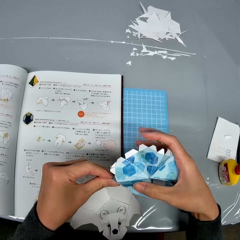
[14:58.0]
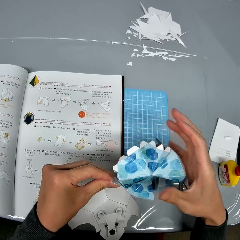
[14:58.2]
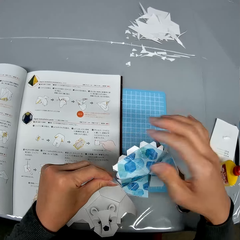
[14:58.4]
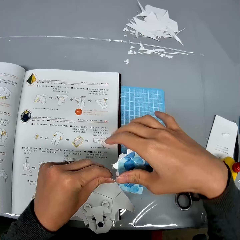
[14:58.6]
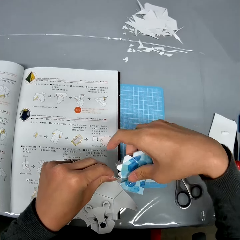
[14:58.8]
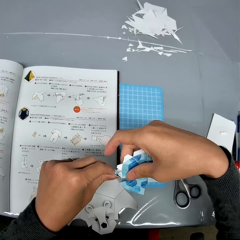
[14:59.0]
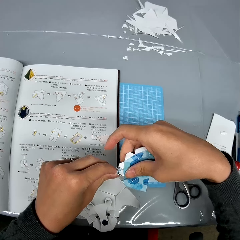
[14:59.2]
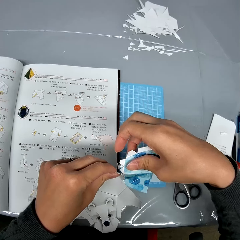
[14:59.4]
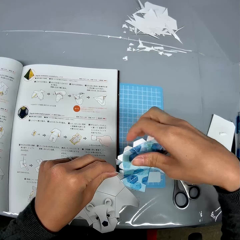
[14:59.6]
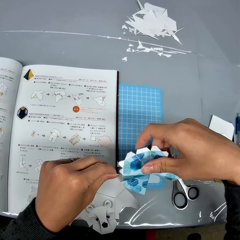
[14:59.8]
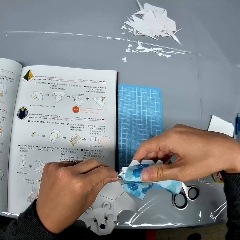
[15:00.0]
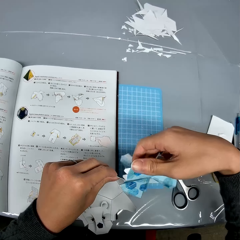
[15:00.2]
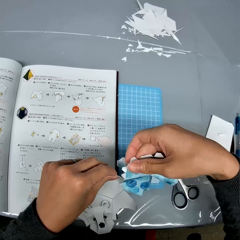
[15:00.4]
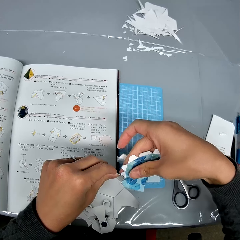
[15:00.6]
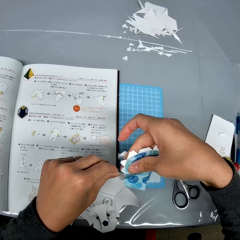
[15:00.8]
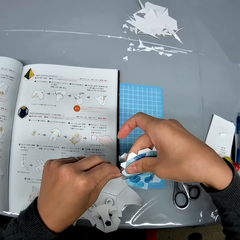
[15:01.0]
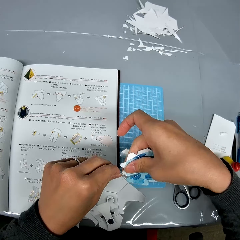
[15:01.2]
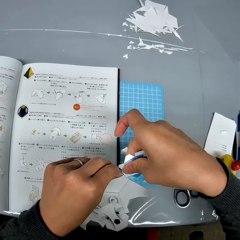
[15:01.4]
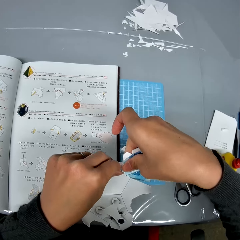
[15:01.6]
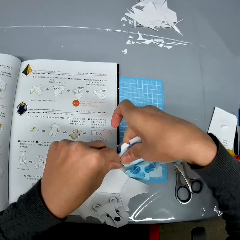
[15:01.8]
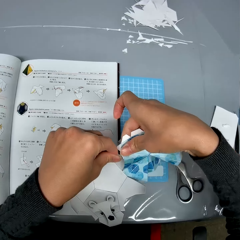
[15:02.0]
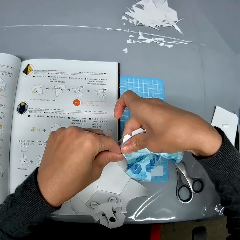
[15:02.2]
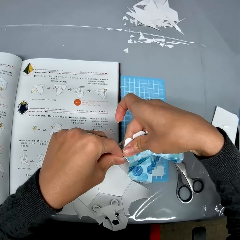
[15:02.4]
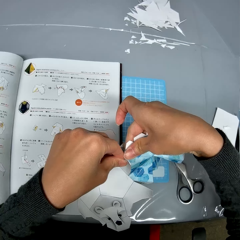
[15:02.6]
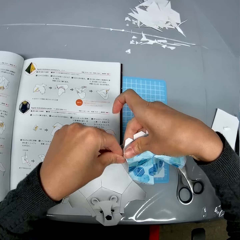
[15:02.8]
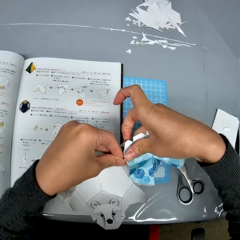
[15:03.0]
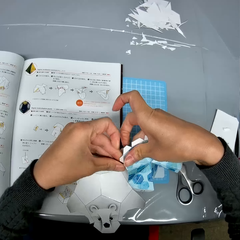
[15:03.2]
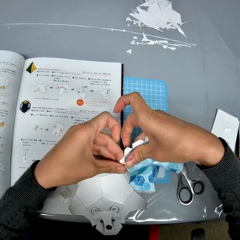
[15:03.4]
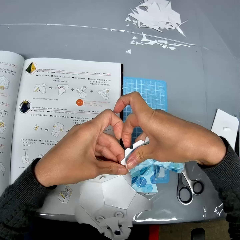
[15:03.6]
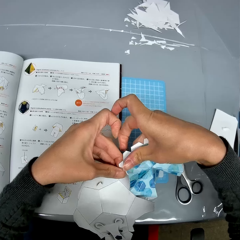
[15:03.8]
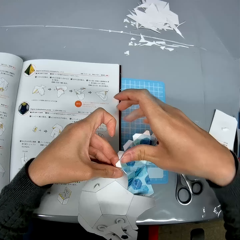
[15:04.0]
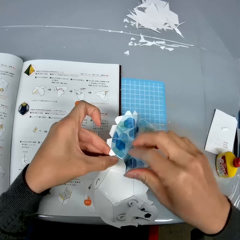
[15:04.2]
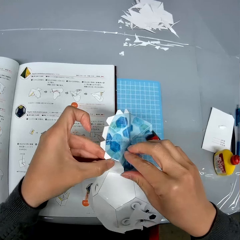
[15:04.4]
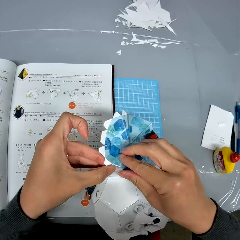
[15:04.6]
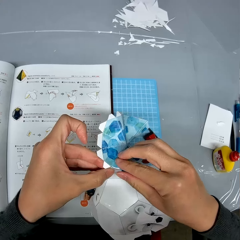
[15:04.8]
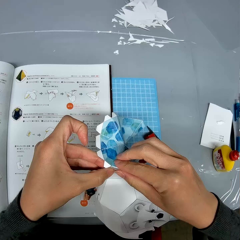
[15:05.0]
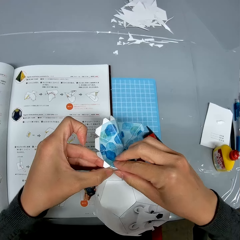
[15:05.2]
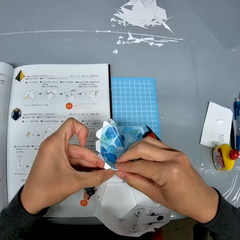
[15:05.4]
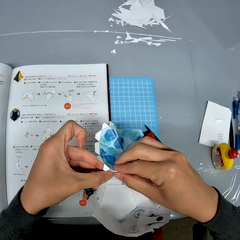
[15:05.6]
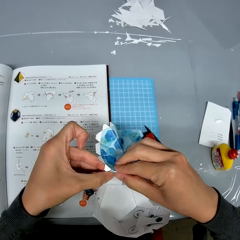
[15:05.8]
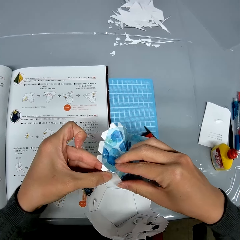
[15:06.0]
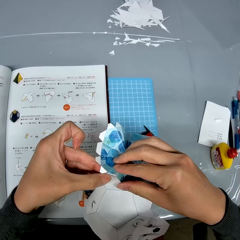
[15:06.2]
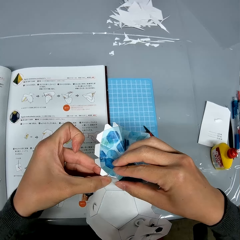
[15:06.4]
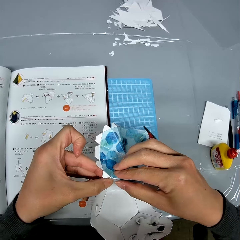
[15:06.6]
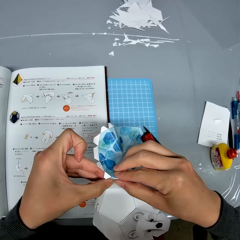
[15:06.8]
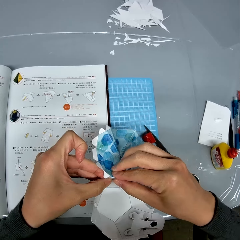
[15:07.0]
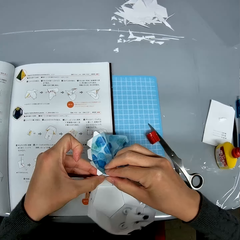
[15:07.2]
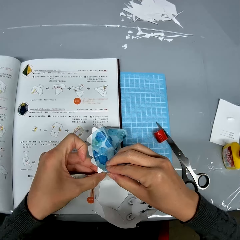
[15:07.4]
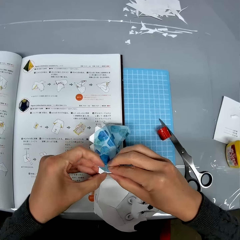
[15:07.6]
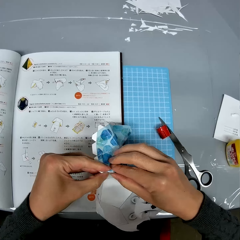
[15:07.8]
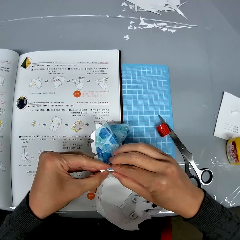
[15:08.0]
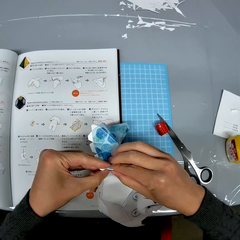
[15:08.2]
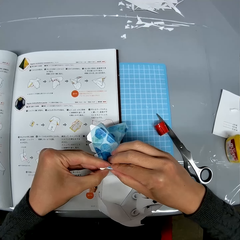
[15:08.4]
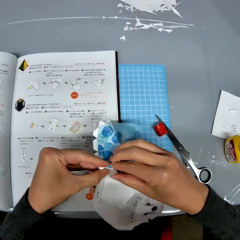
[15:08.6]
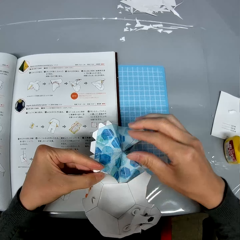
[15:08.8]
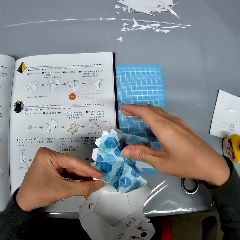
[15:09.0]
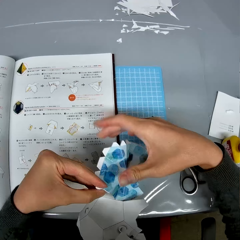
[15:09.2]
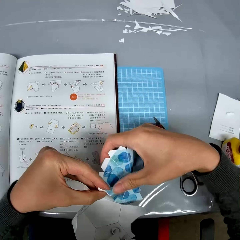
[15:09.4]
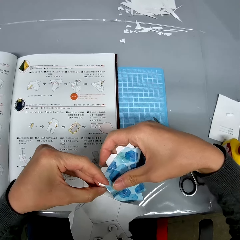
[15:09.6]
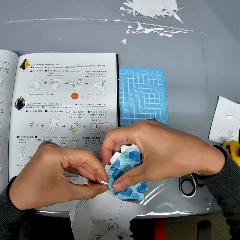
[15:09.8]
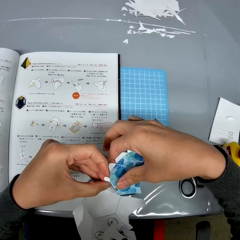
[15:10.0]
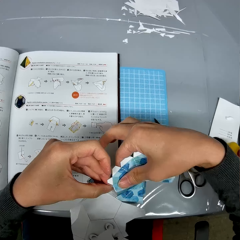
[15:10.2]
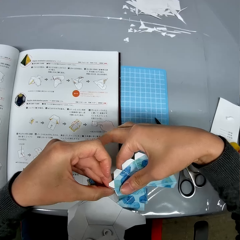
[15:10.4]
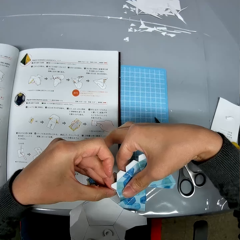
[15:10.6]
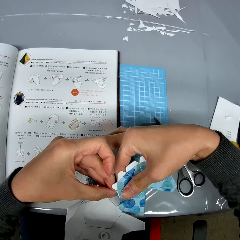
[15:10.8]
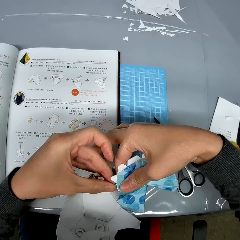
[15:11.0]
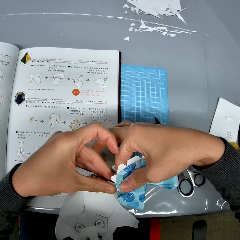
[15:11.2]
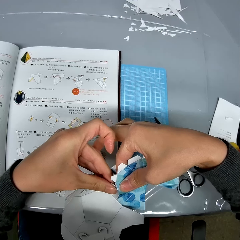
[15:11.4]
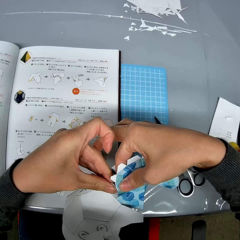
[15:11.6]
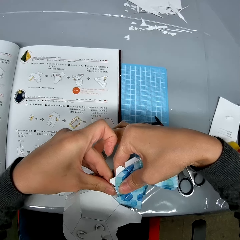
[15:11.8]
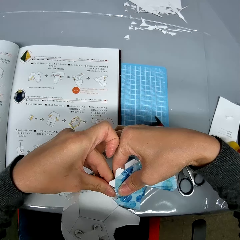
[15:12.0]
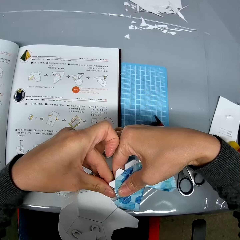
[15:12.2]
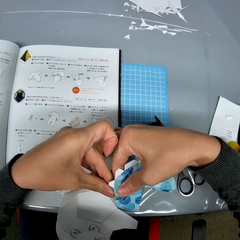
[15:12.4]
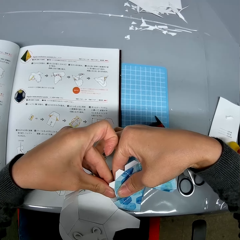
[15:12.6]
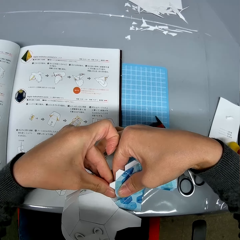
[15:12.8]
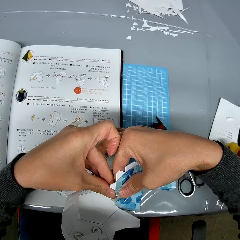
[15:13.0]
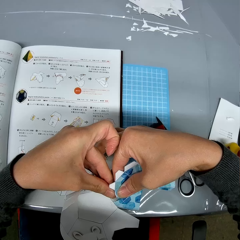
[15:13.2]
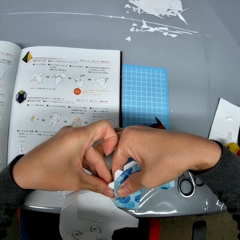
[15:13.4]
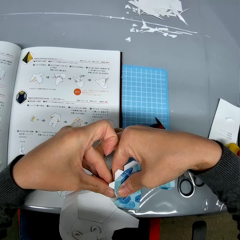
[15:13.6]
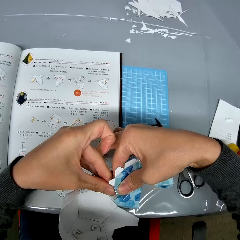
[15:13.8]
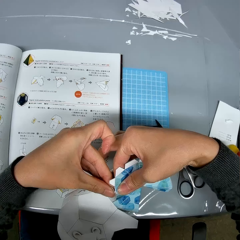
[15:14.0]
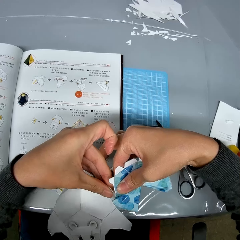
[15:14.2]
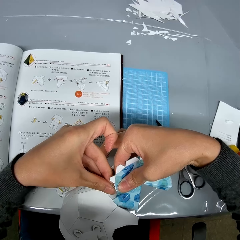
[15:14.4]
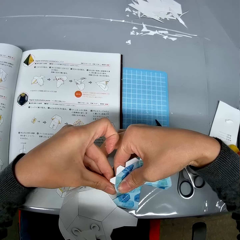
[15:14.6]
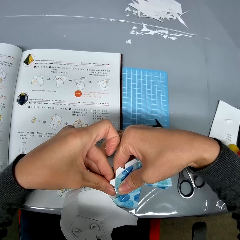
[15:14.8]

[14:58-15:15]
The camera wearer puts down the paper craft. They hold up the paper craft.

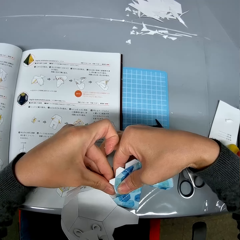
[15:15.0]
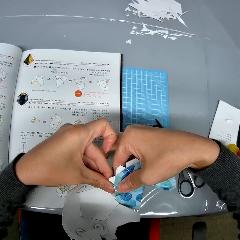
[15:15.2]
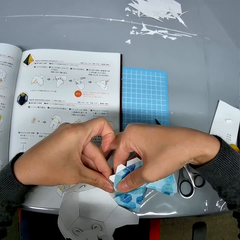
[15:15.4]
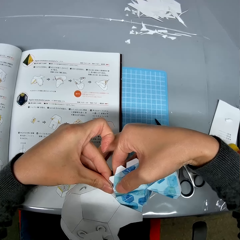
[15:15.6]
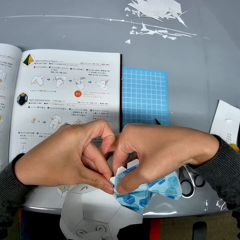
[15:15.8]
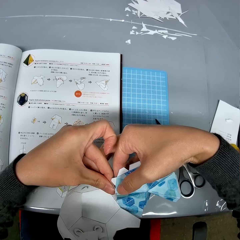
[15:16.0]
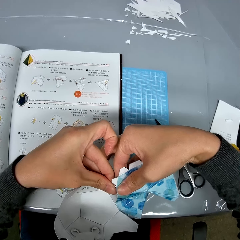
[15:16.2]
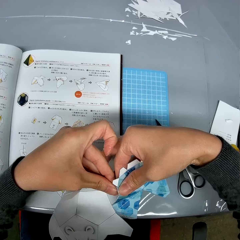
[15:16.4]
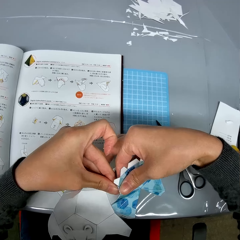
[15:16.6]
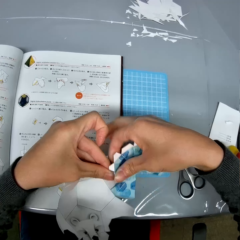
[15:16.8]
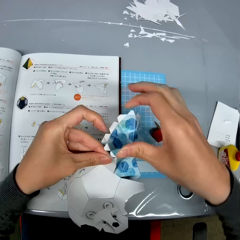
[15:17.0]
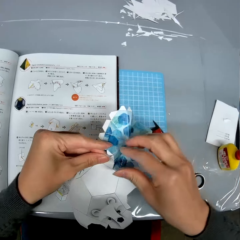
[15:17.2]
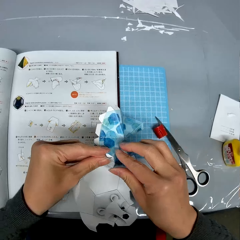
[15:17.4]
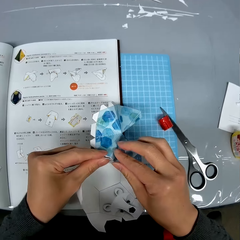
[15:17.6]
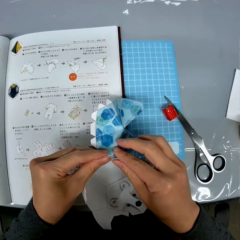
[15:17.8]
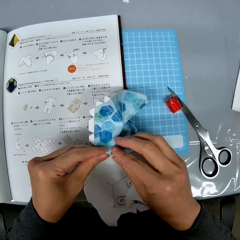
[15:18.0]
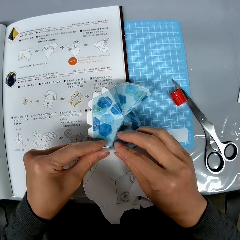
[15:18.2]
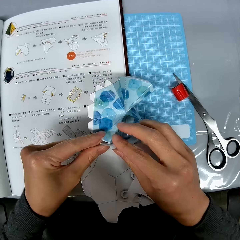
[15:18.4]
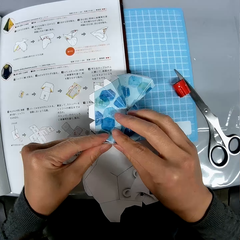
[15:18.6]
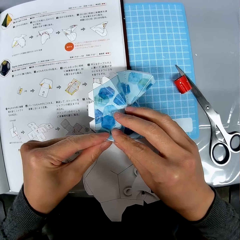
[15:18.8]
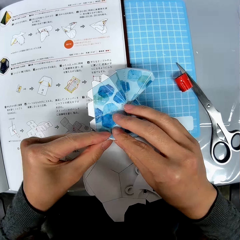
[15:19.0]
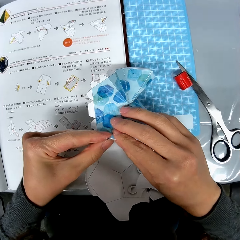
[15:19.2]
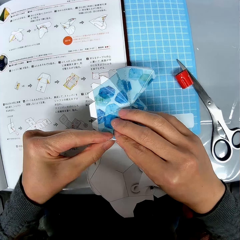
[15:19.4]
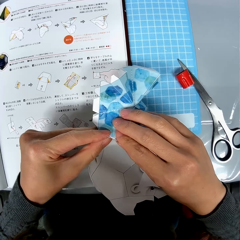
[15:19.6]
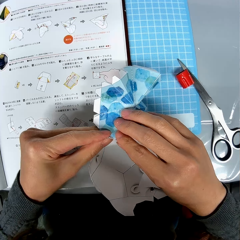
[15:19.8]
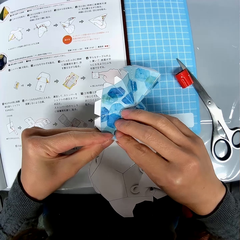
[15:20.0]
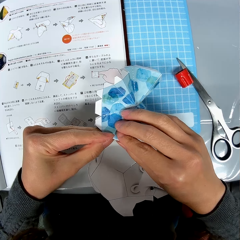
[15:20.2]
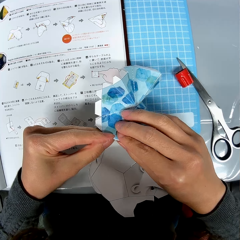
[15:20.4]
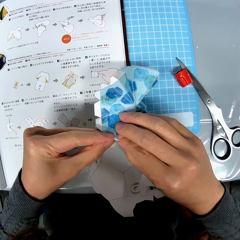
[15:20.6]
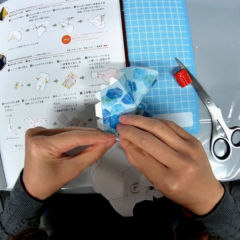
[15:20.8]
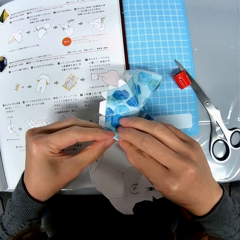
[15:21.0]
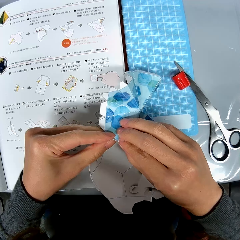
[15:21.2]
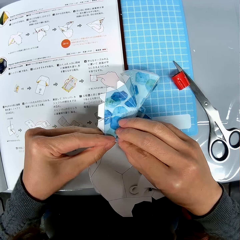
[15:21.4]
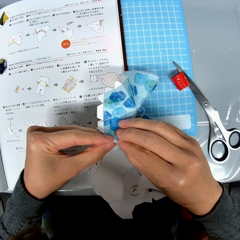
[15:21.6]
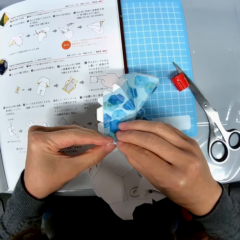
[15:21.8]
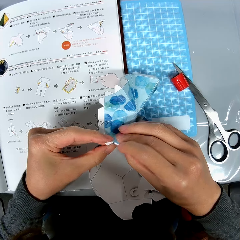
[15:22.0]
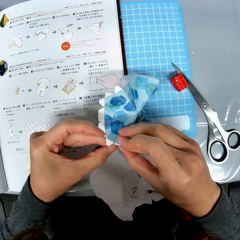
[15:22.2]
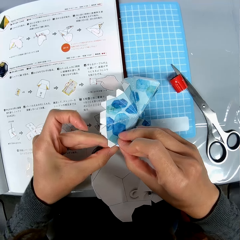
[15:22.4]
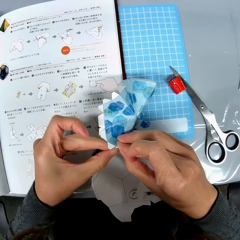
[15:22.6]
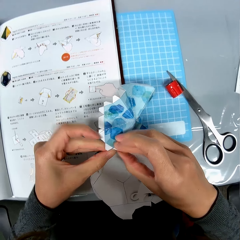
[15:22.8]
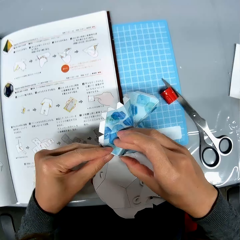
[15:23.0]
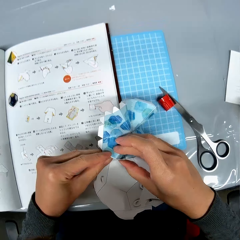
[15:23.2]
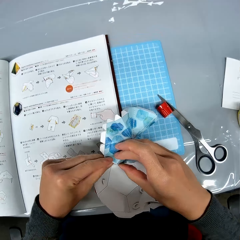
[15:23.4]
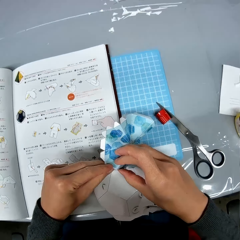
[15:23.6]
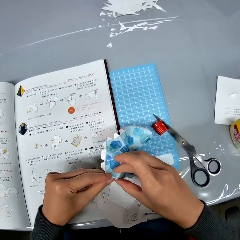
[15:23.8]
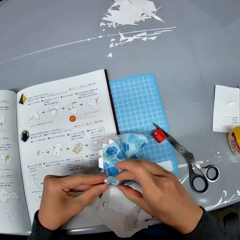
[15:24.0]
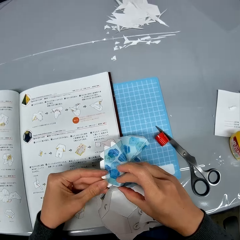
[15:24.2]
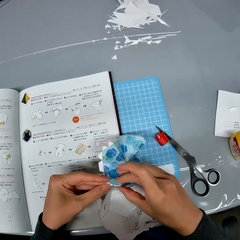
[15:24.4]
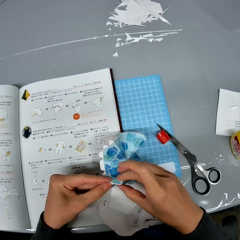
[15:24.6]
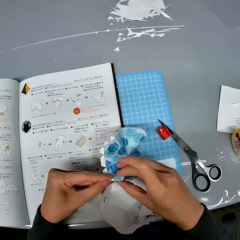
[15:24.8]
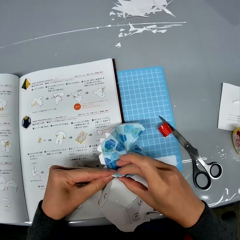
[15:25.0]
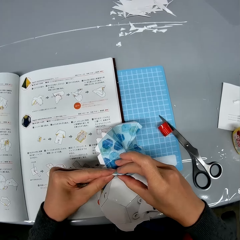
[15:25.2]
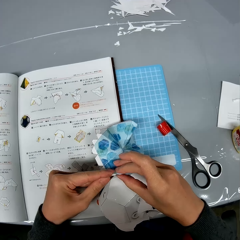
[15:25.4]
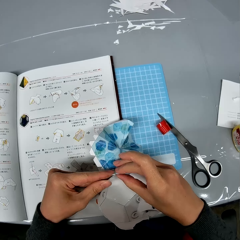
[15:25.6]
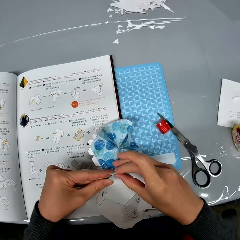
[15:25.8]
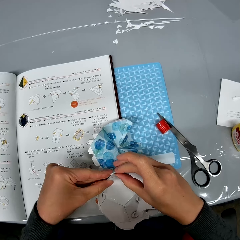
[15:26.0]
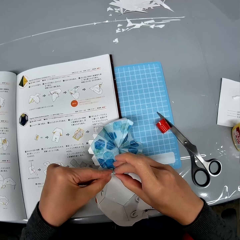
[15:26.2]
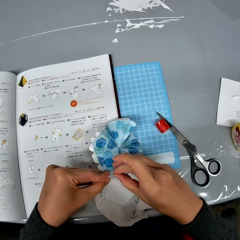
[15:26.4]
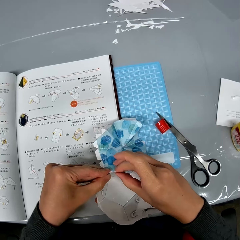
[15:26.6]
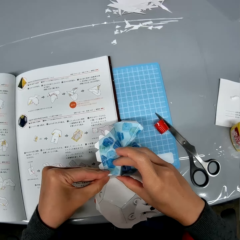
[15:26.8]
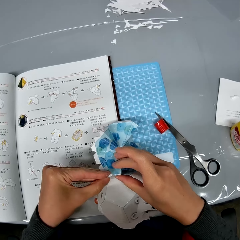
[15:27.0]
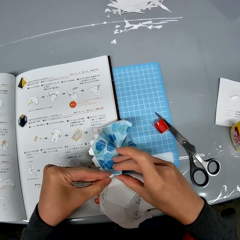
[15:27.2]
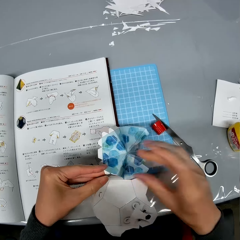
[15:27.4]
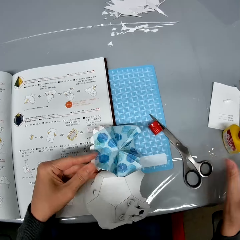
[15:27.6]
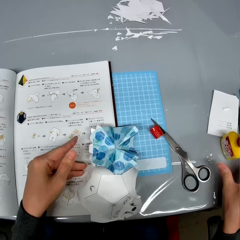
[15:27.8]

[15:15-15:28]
The camera wearer puts down the paper craft.
